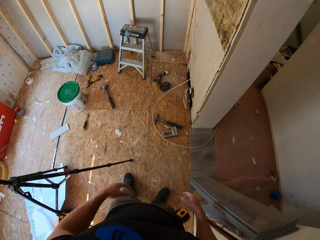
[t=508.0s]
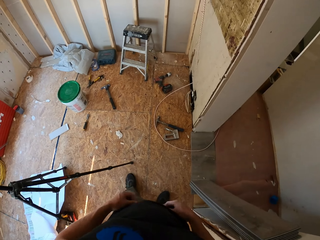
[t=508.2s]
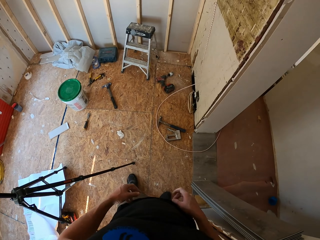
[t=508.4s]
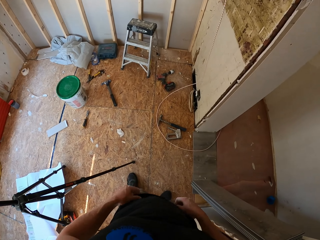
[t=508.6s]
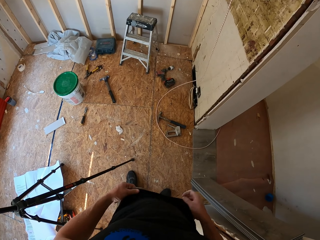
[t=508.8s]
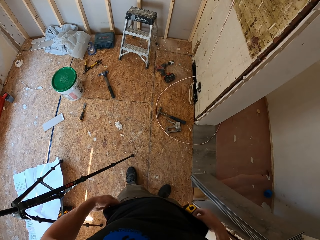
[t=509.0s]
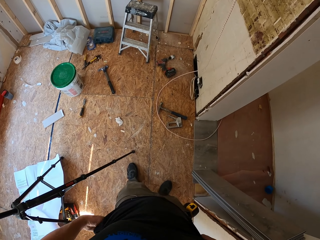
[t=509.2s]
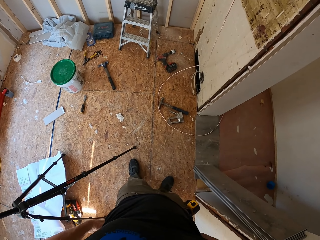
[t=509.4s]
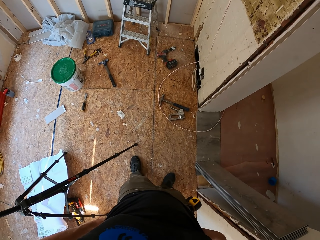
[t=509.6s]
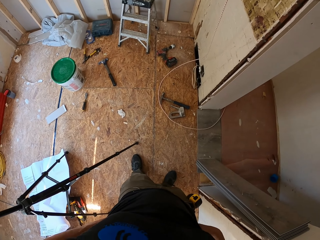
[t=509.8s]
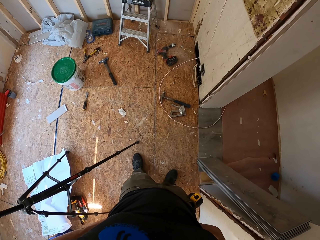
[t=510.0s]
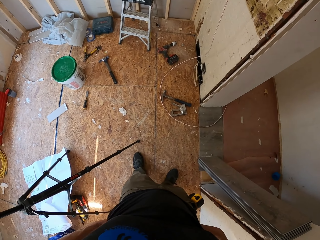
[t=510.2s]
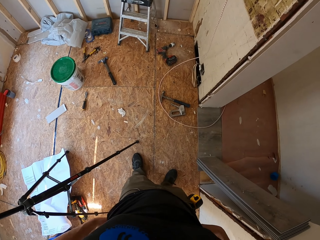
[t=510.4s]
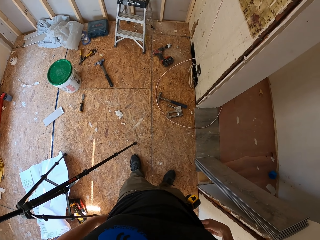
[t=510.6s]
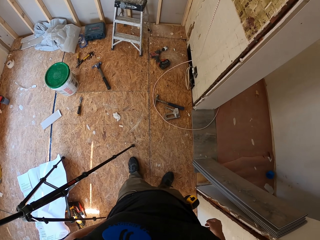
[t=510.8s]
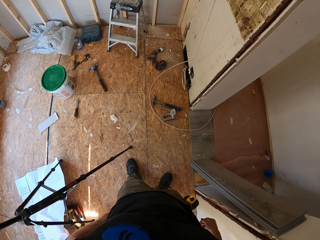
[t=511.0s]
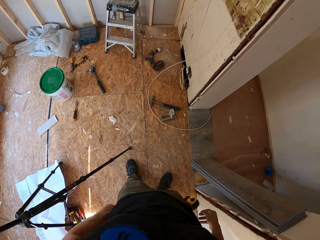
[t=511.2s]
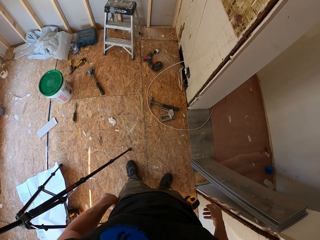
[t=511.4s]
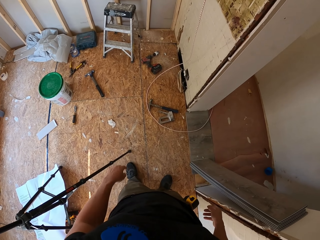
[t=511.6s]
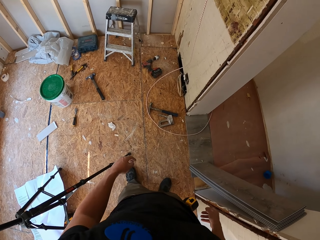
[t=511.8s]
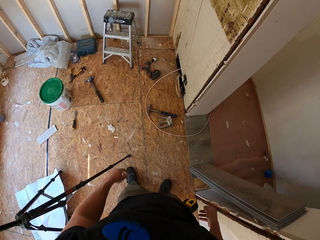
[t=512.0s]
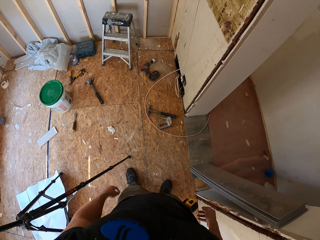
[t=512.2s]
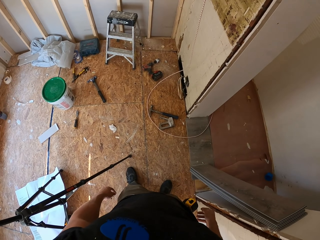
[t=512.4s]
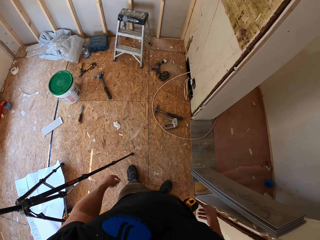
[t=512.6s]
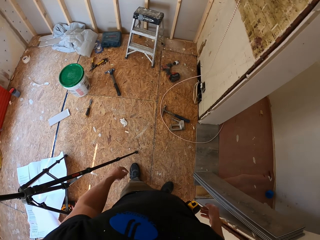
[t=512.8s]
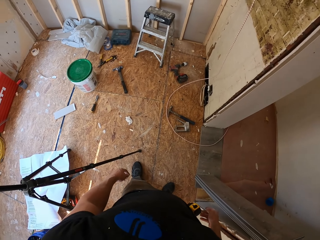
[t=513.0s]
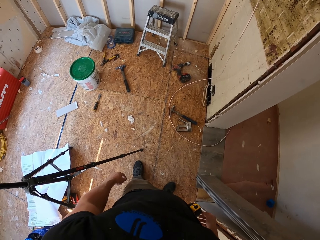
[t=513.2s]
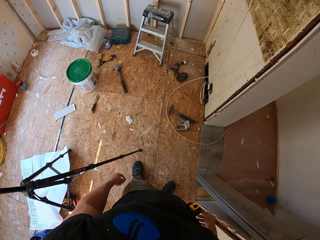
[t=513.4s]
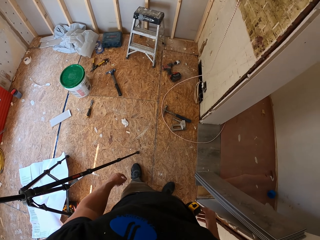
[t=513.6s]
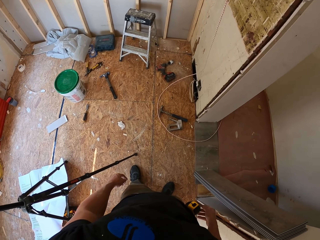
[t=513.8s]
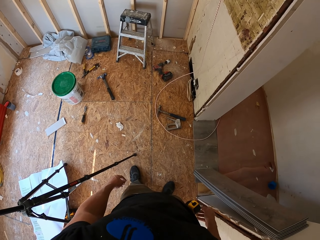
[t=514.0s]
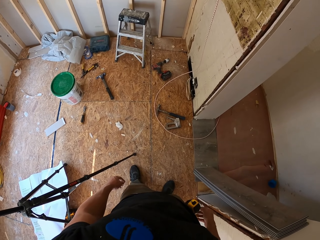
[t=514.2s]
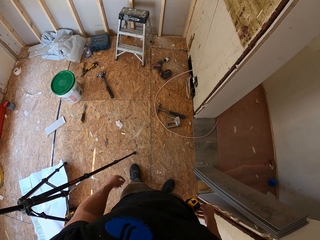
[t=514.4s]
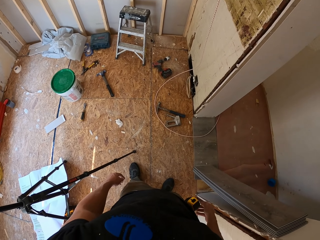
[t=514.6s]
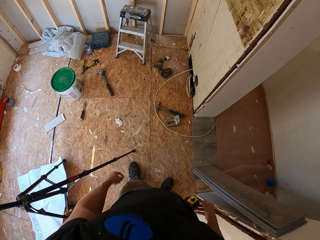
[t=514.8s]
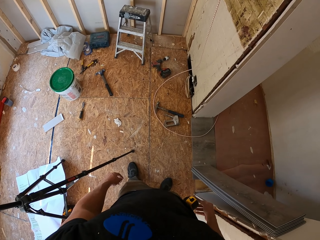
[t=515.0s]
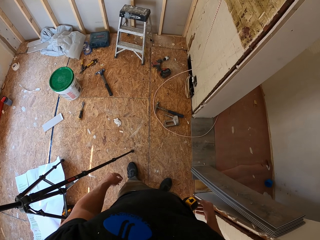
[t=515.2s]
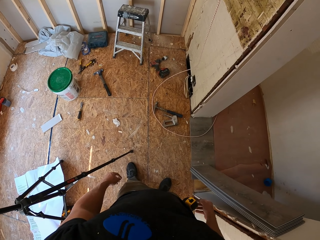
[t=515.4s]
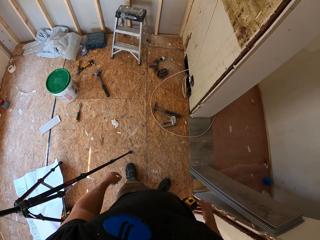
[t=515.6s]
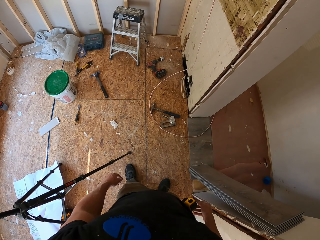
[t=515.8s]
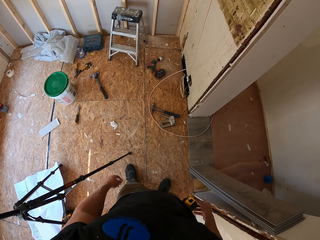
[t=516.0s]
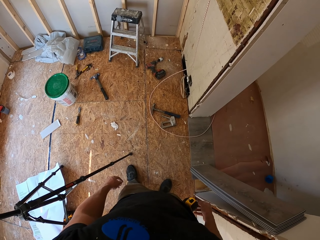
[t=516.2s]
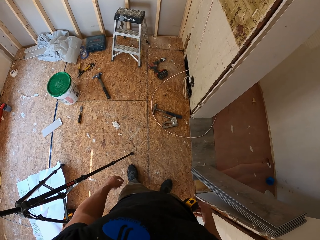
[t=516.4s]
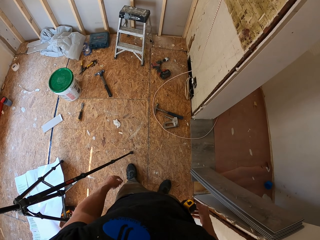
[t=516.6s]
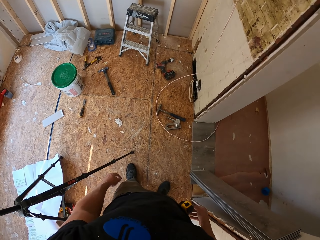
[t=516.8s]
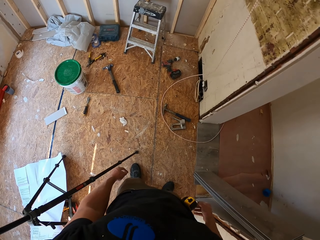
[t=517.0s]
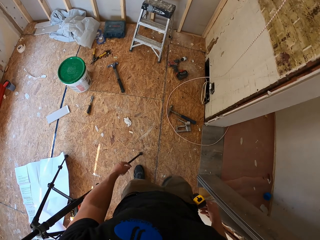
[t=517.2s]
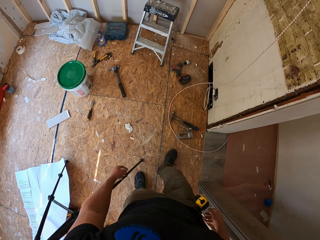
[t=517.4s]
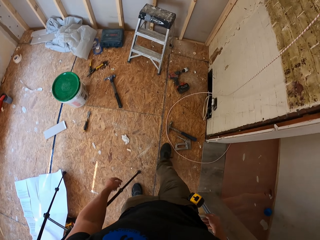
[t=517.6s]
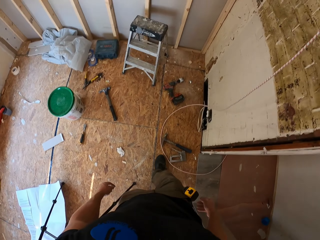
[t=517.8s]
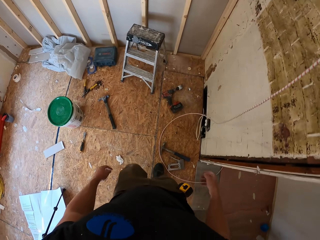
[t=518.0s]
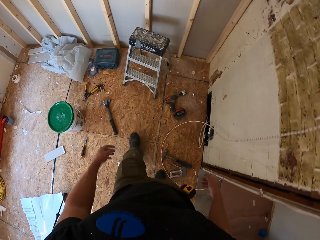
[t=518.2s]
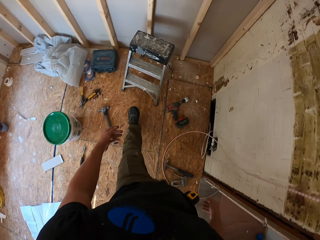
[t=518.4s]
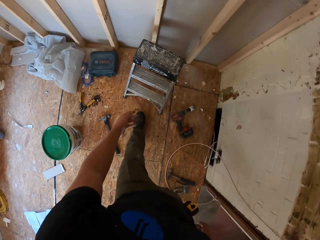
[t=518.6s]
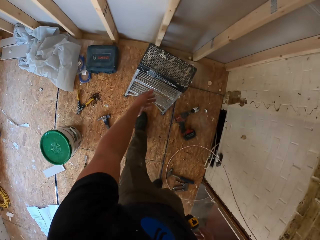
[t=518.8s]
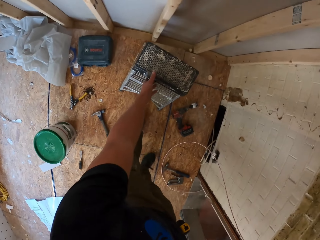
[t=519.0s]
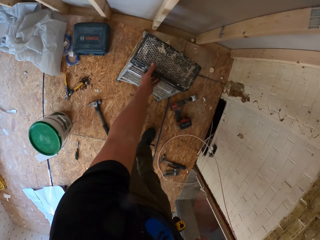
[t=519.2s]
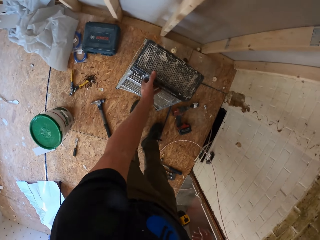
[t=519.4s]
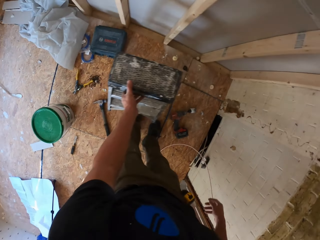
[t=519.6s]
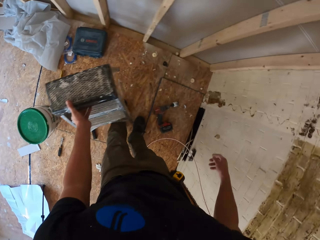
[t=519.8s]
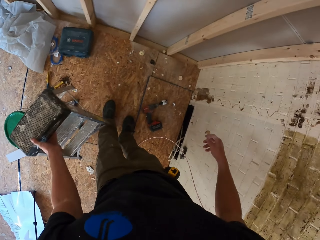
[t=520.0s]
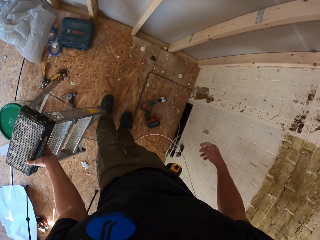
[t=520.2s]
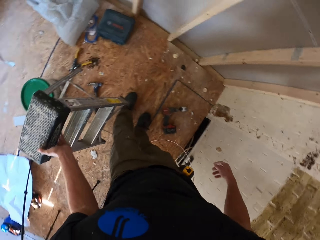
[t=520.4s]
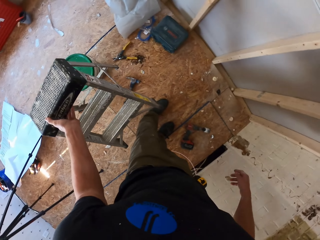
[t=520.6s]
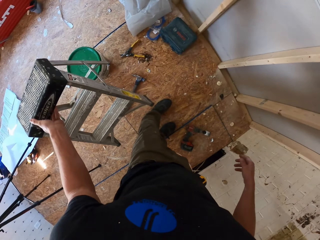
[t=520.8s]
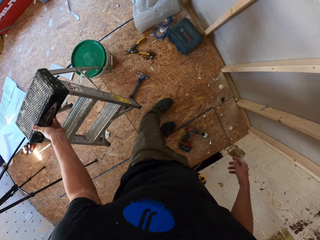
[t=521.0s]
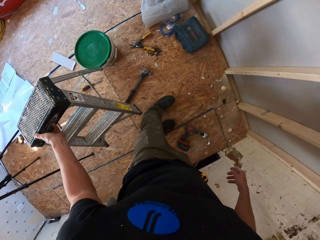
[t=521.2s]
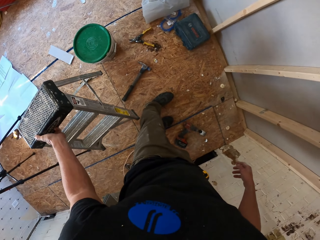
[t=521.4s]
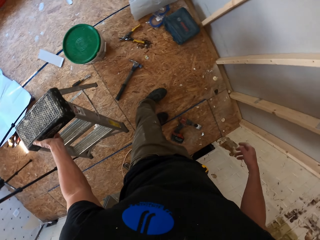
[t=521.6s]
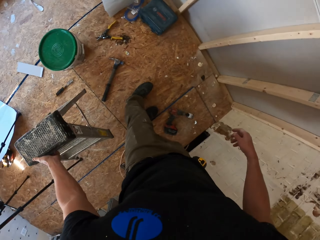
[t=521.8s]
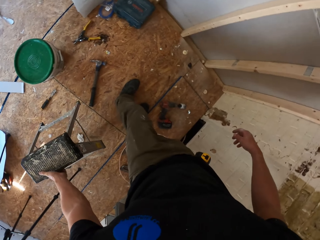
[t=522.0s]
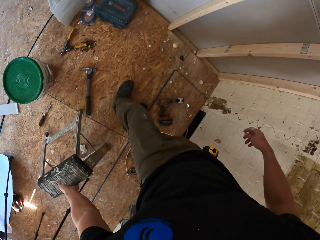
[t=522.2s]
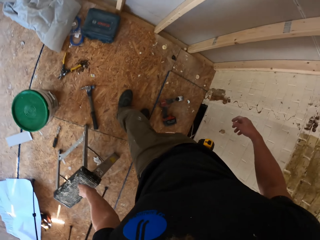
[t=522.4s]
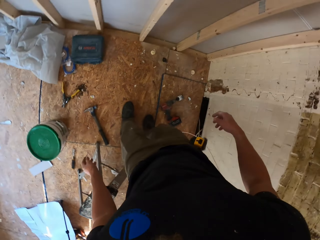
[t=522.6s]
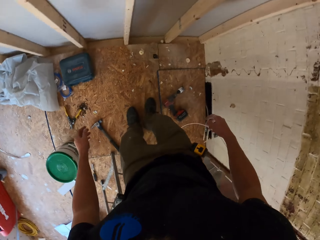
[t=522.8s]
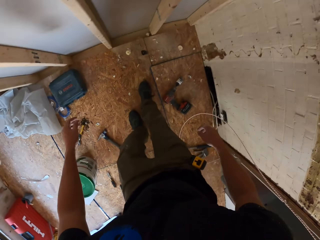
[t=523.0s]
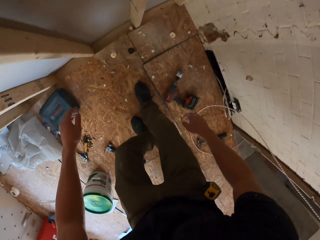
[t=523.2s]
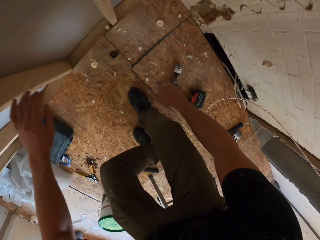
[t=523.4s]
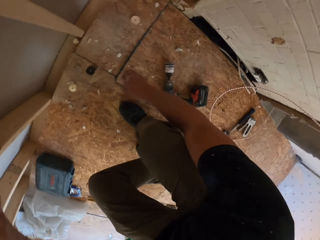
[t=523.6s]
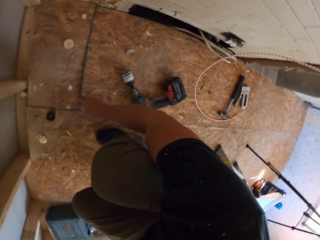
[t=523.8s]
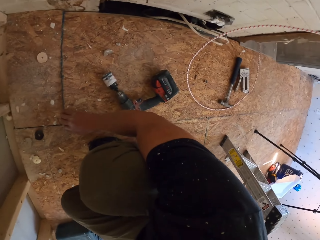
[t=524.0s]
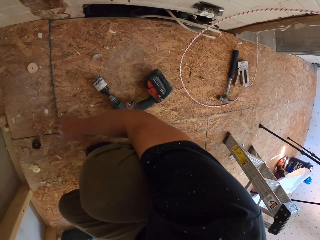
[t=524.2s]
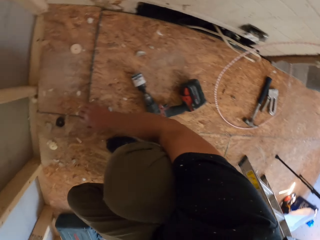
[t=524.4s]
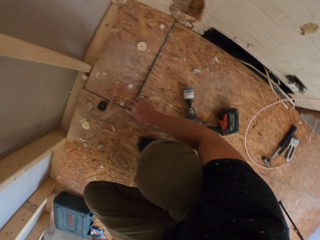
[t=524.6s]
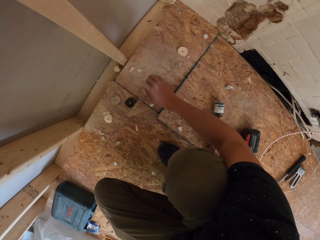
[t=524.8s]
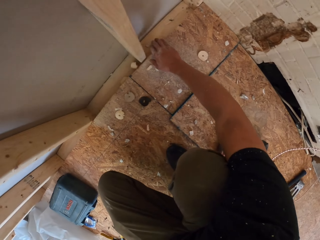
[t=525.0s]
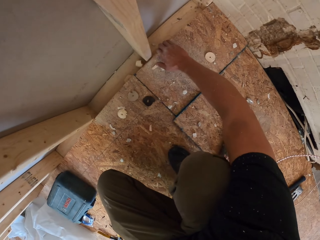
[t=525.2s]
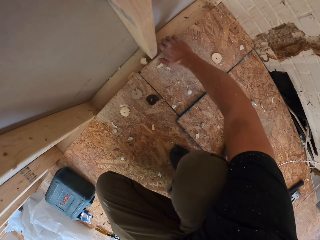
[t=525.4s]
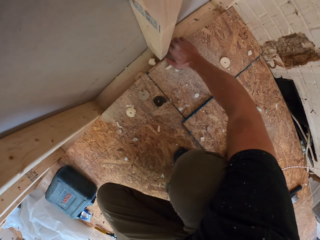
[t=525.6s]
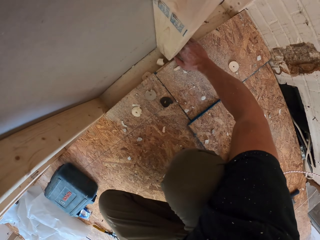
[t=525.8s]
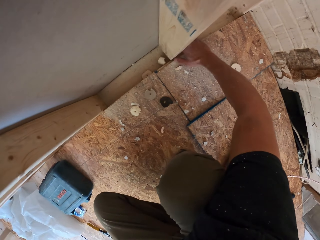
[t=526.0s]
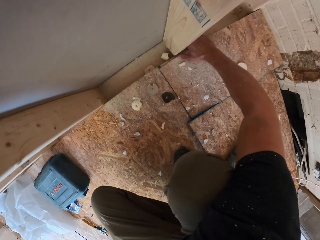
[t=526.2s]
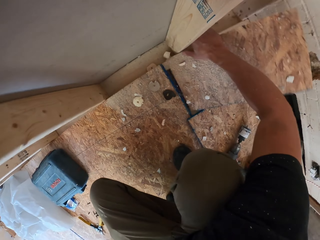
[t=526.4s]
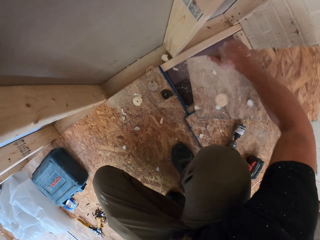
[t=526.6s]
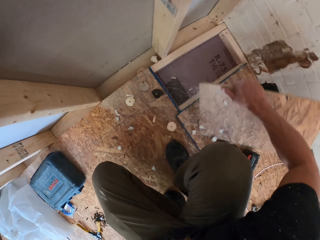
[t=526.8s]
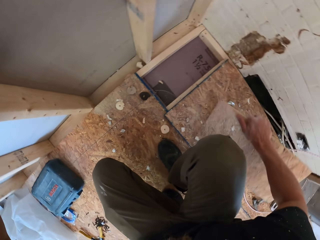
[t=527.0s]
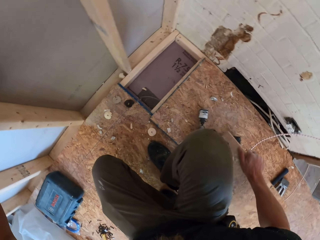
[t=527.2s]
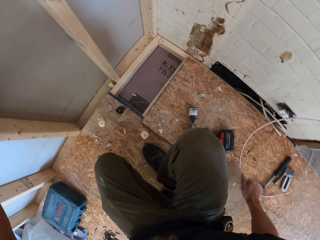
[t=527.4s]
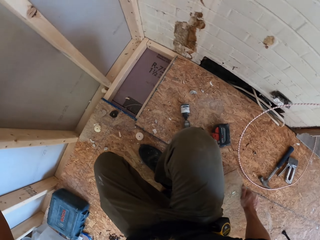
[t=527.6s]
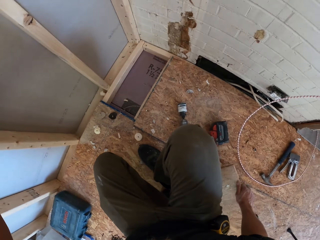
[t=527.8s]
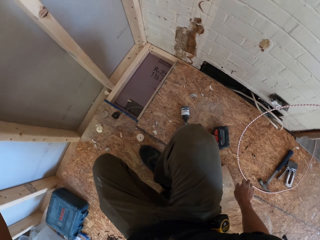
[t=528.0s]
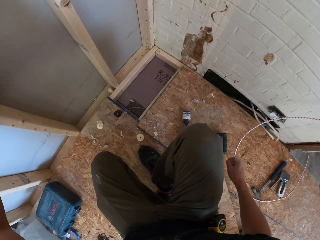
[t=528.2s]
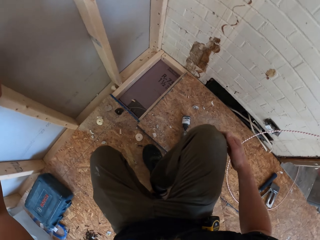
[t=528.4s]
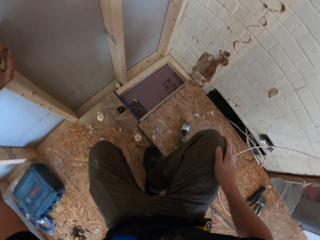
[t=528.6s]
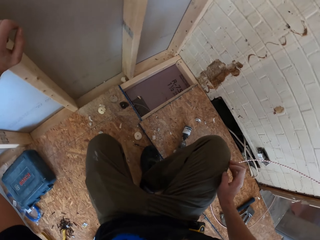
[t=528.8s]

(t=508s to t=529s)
The camera wearer stands in the room. They touch the t-shirt. They look around the room. They walk round the room. They hold the ladder and move the ladder. They place the ladder on the floor. They move in the room. They hold the stud. They hold the floor board. They pluck the floor board. They place the floor board on the floor. They wipe the hand on the pants.
